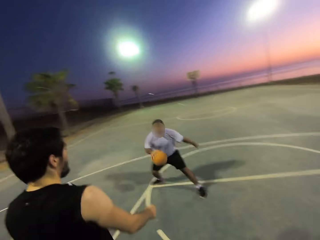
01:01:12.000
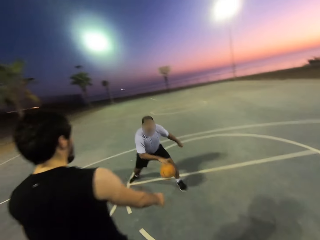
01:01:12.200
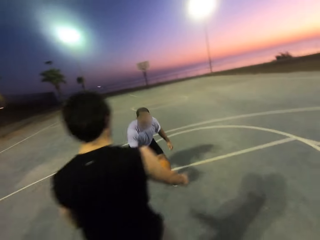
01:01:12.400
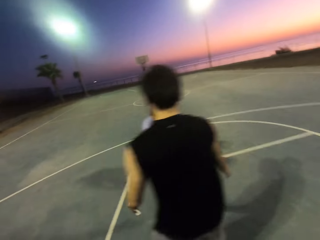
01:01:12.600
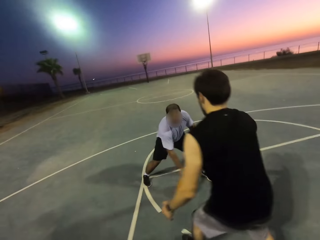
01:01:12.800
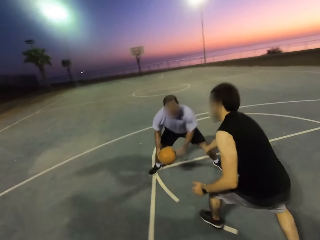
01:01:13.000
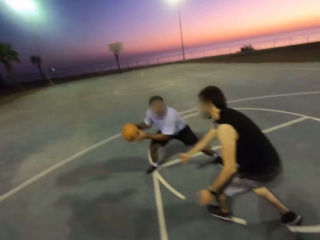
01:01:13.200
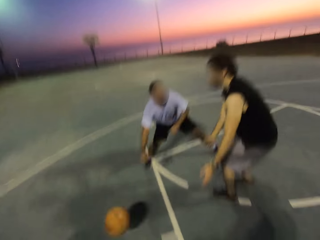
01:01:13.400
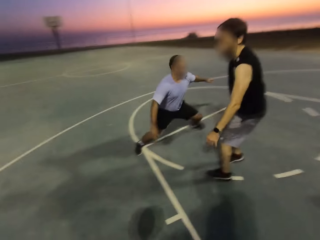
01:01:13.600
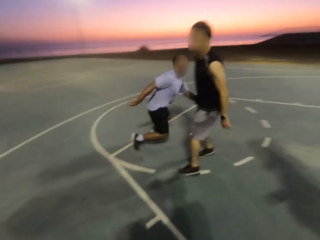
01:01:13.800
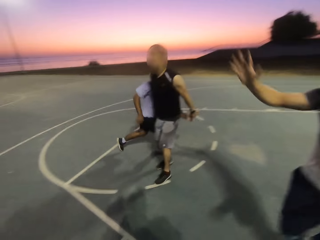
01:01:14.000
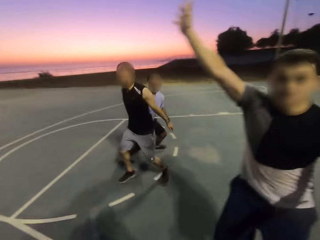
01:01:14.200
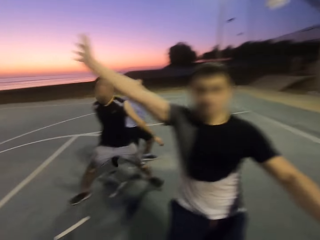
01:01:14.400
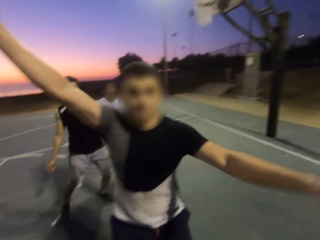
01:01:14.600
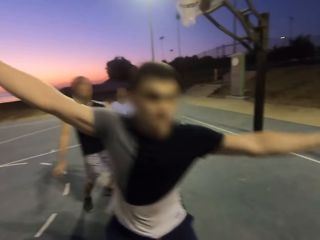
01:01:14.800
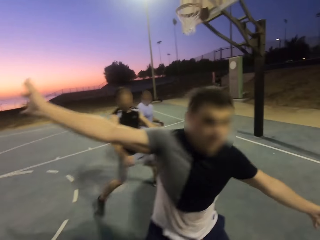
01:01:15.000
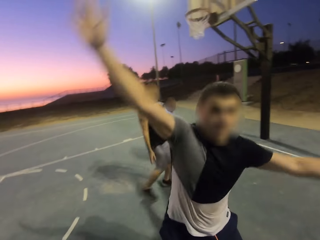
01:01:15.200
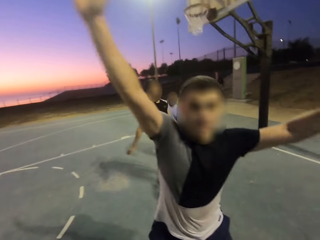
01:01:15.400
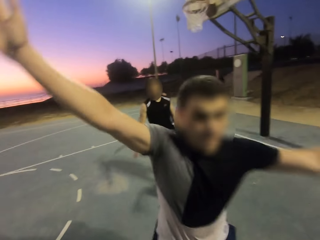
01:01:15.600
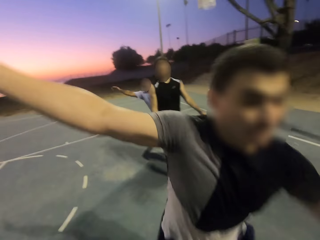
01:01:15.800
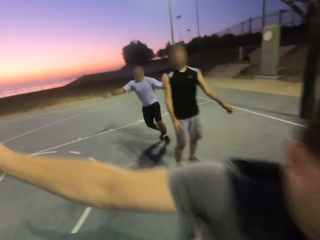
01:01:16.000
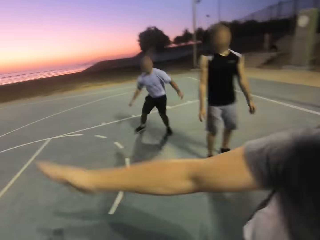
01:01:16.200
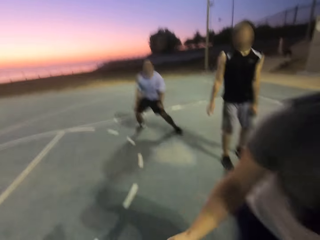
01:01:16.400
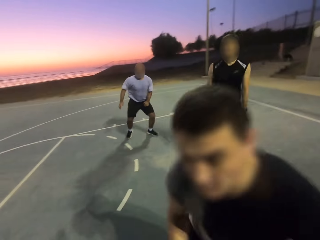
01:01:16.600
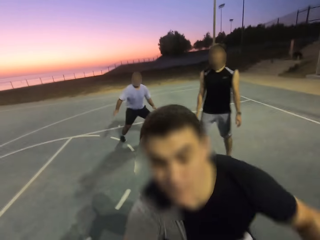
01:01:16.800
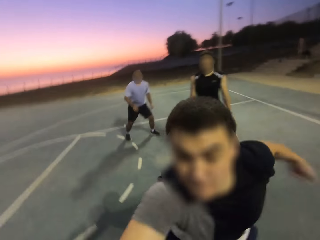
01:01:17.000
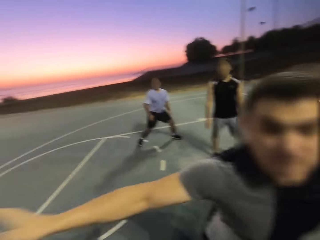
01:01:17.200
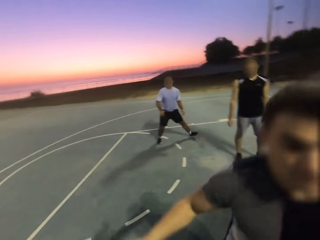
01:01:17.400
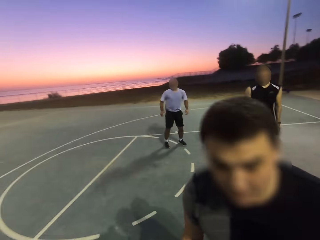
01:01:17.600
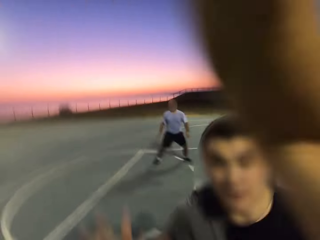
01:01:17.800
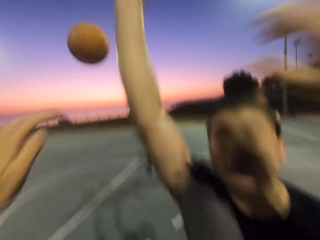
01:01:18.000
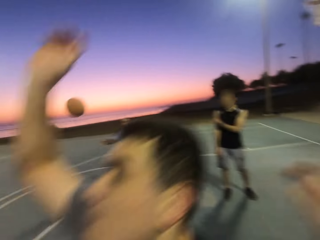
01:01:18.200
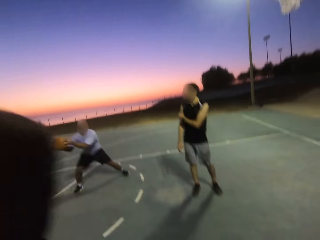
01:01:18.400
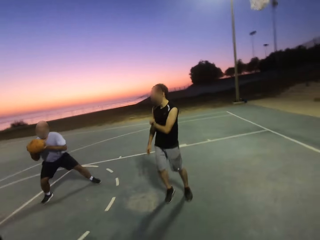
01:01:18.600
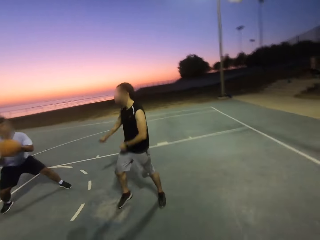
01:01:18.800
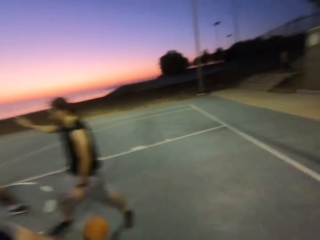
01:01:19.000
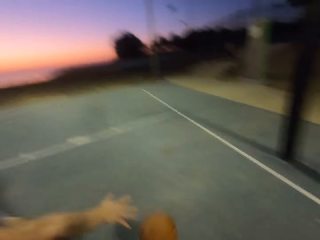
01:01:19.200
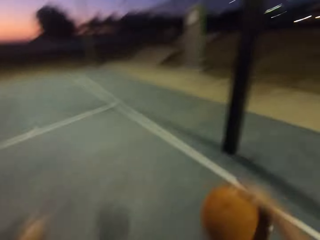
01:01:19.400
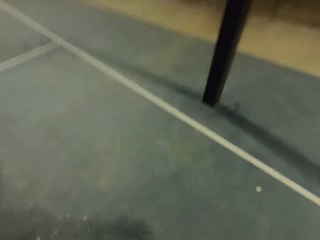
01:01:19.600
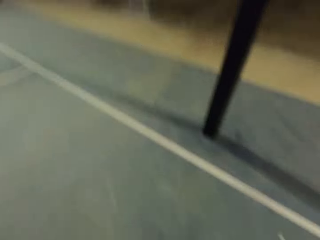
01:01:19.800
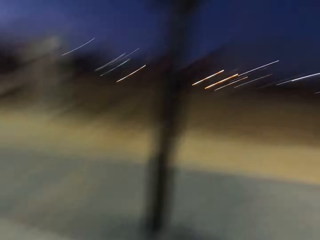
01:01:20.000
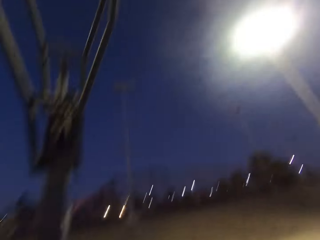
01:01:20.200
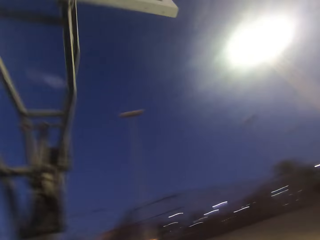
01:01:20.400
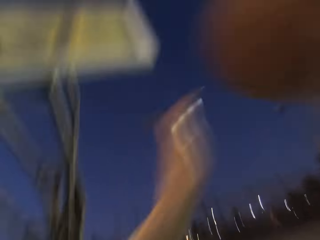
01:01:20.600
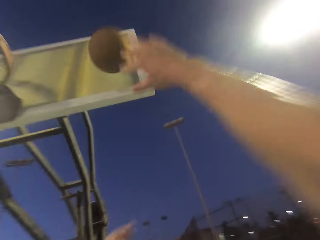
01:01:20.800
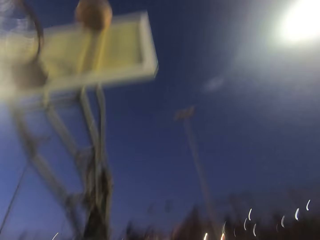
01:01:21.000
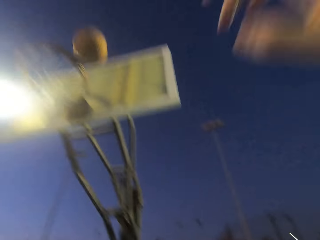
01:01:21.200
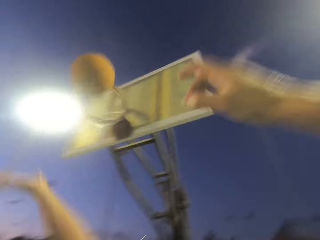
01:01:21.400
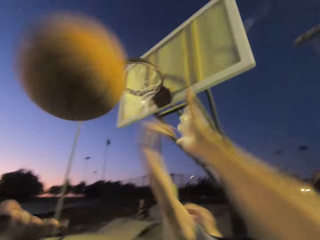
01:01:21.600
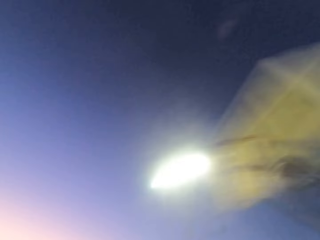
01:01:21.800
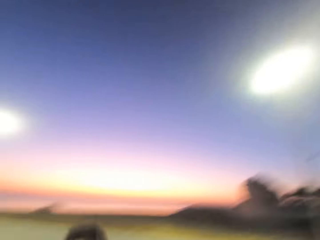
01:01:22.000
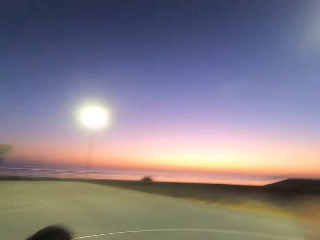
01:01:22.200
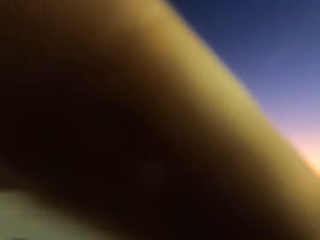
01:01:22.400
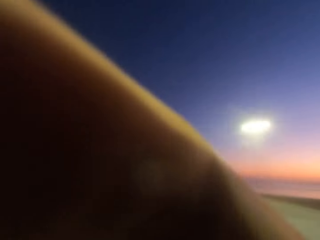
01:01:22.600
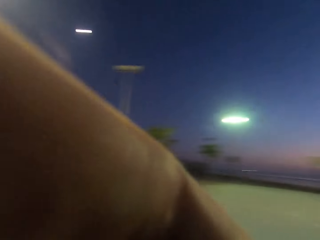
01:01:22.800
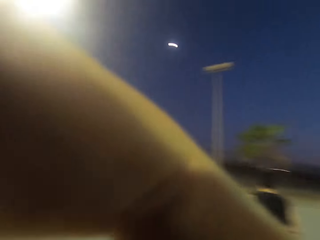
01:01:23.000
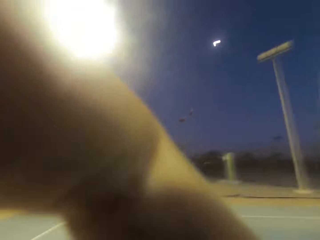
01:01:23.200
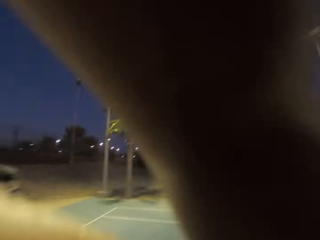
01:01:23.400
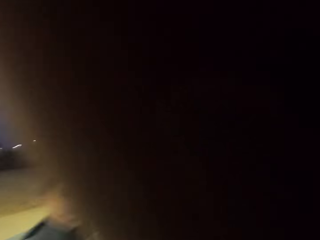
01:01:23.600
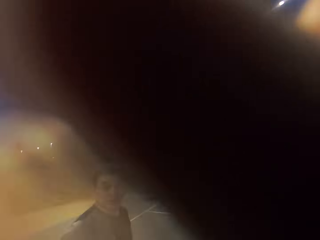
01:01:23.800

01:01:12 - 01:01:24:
A man dribbles. Another man shields. The first man throws the ball to the camera wearer. A third man shields. The camera wearer throws the ball to the first man. The first man picks up the ball and throws the ball to the camera wearer. The camera wearer throws the ball in the hoop.

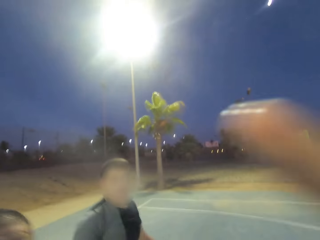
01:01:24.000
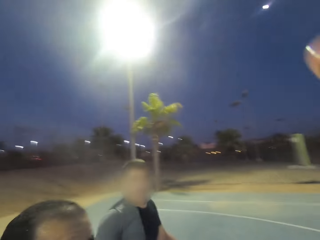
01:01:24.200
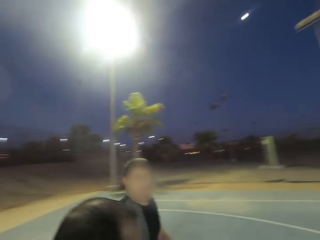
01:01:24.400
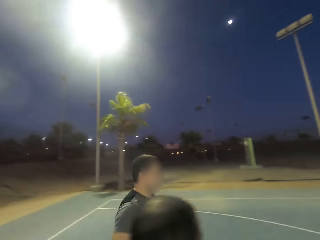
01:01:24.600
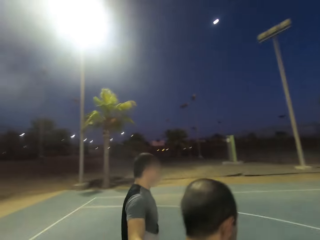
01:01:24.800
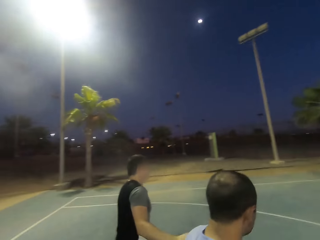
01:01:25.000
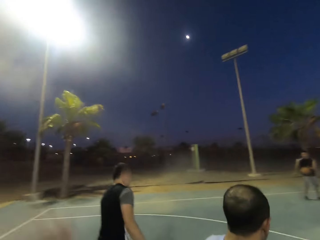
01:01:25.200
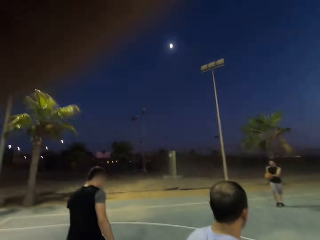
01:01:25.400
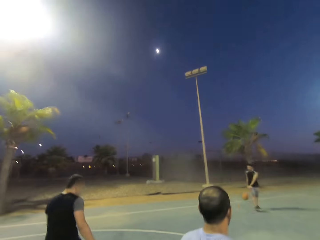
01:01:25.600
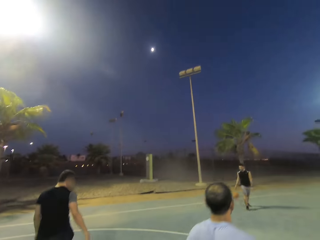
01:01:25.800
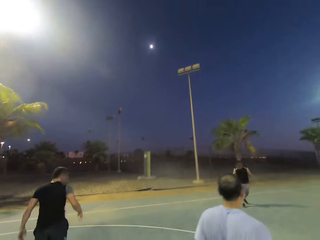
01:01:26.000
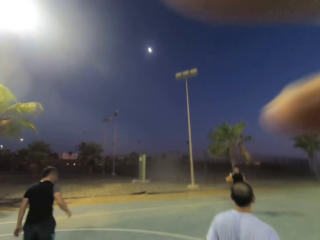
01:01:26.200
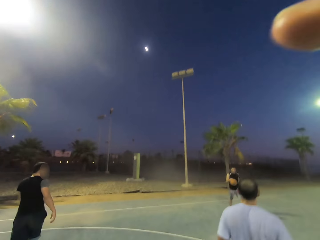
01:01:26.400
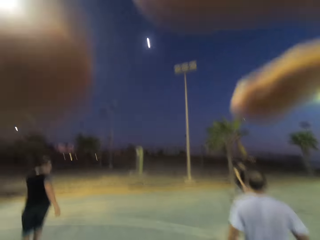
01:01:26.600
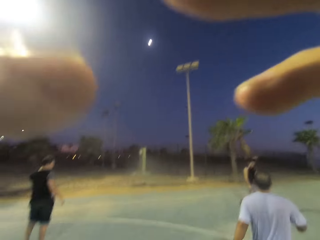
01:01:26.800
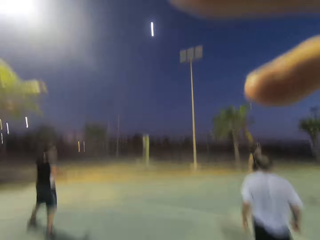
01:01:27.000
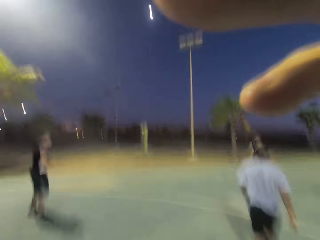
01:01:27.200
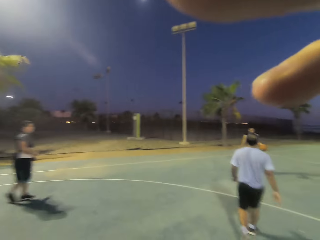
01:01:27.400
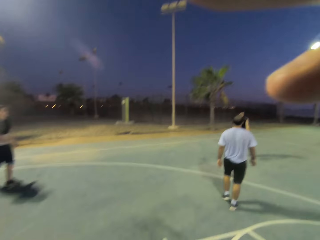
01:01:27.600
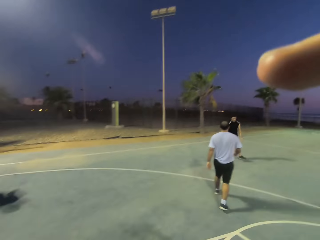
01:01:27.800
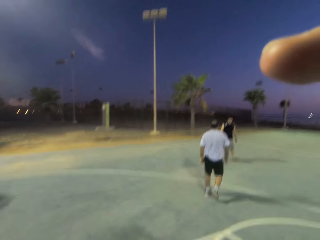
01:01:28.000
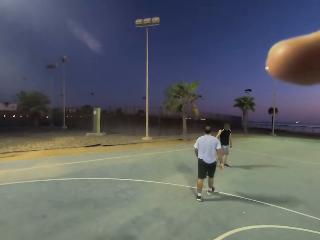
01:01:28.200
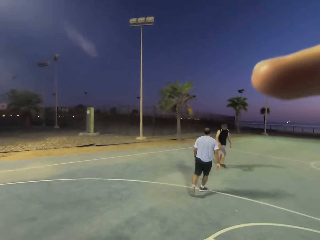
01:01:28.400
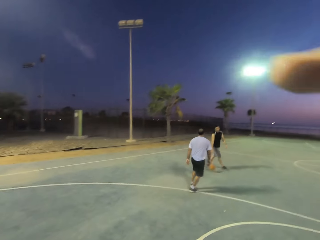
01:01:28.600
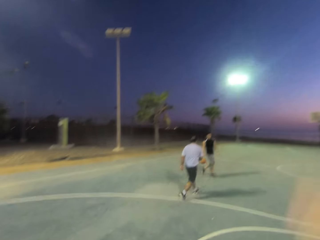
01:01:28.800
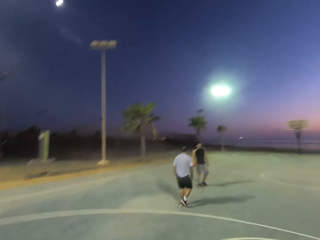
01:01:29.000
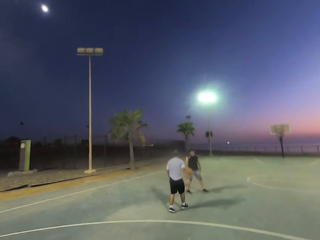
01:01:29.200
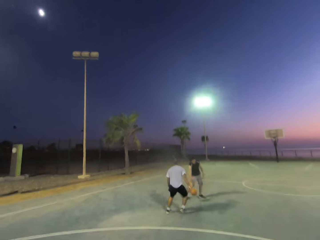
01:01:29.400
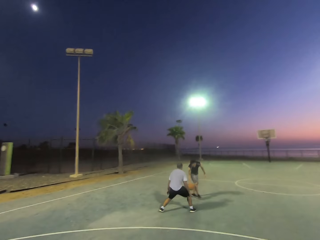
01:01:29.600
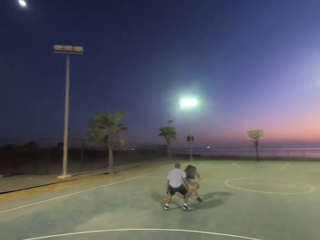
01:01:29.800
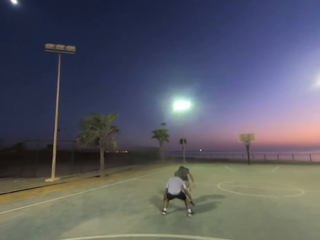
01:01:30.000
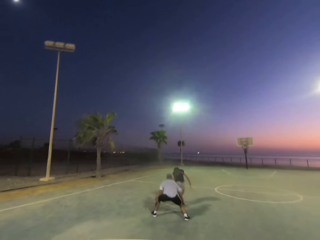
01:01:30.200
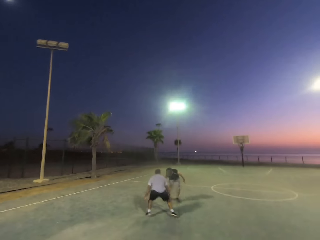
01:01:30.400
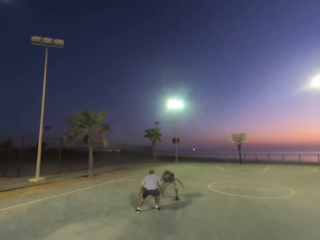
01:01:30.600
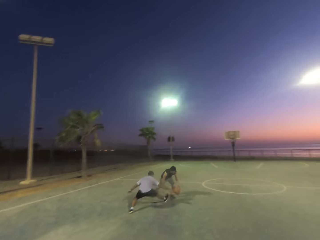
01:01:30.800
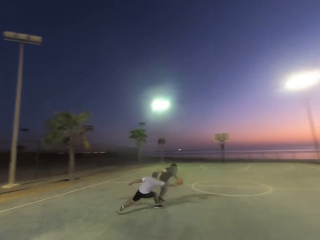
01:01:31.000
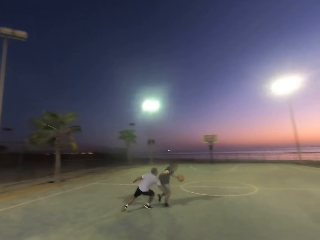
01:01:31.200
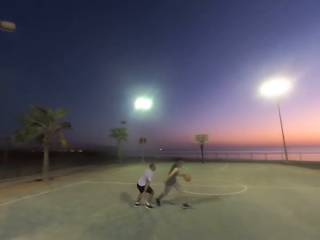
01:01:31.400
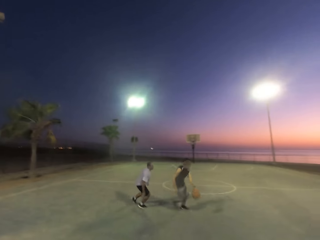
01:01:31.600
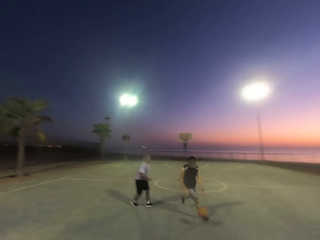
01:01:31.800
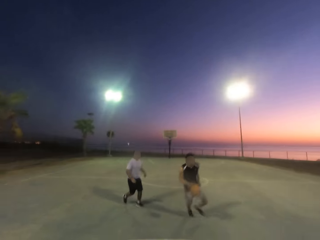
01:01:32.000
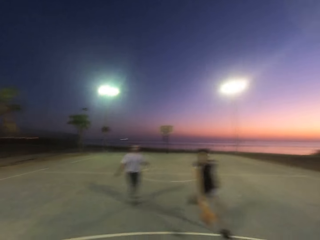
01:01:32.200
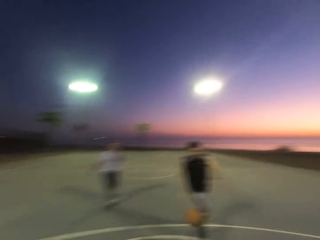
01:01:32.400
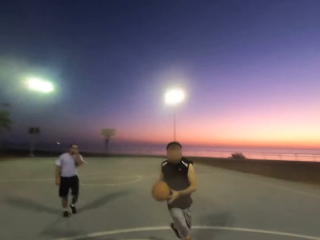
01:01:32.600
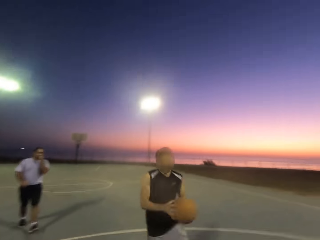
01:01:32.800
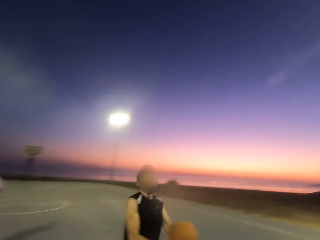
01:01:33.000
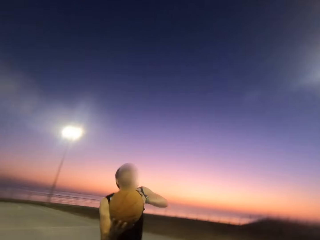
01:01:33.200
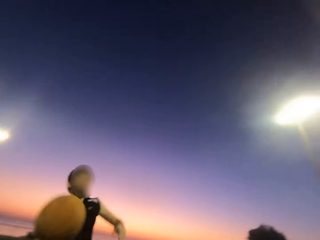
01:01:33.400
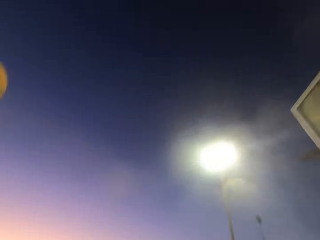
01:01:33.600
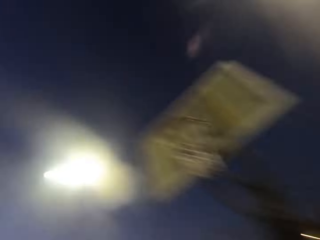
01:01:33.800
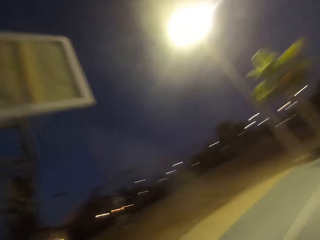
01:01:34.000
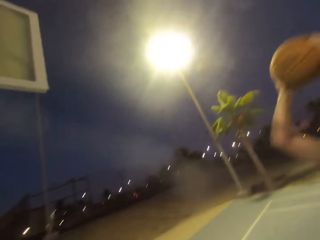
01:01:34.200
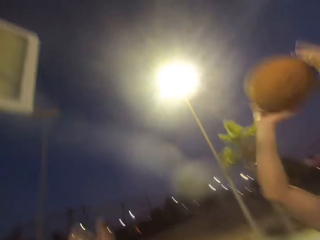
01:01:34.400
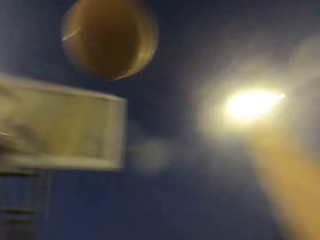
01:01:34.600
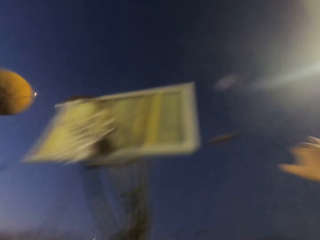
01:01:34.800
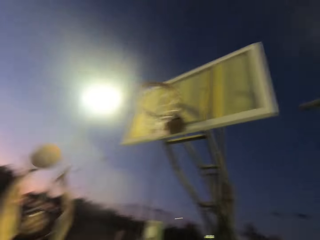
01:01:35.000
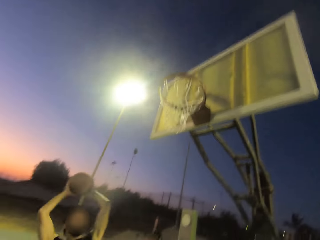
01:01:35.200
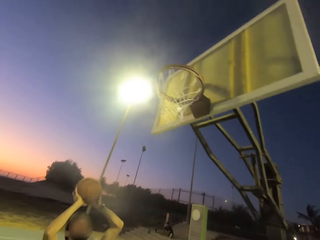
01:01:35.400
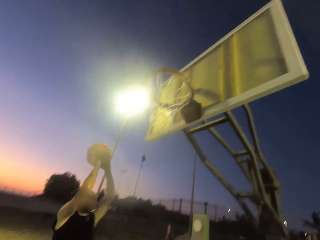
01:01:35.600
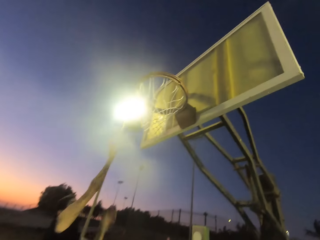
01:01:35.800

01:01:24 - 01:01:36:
A man dribbles the ball. The camera wearer touches the camera. Another man shields. The first man throws the ball to the camera wearer. The camera wearer throws the ball back to the first man. The first man picks up the ball.
